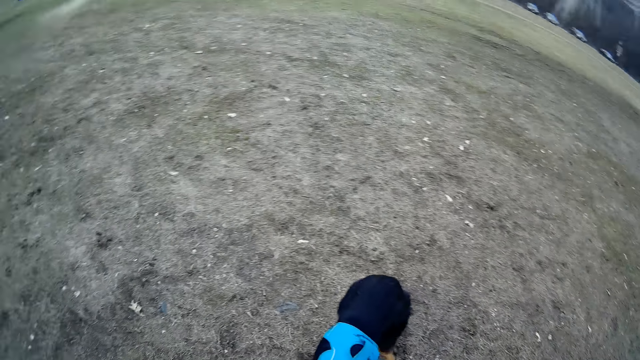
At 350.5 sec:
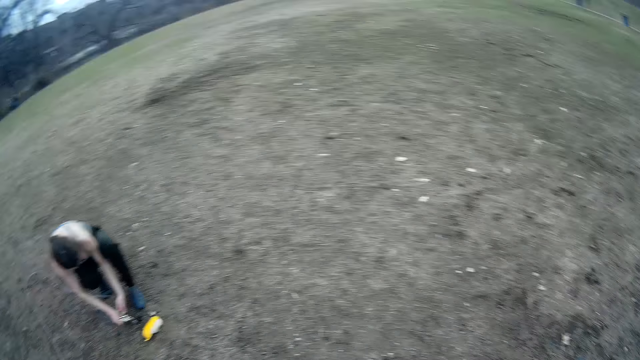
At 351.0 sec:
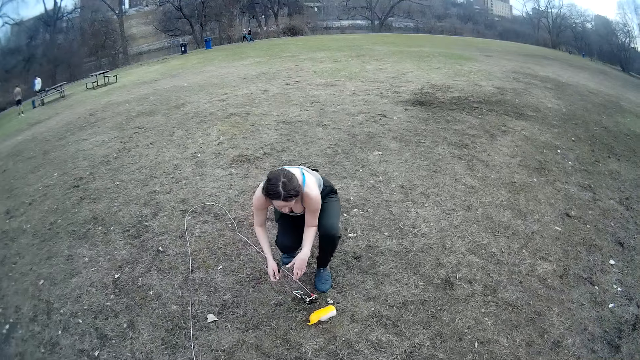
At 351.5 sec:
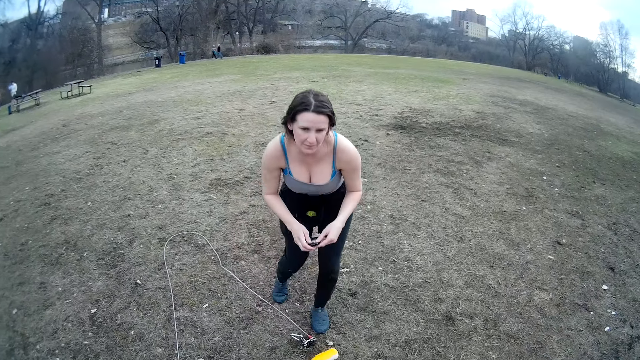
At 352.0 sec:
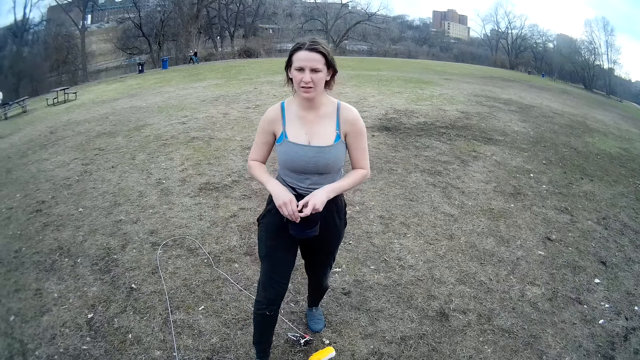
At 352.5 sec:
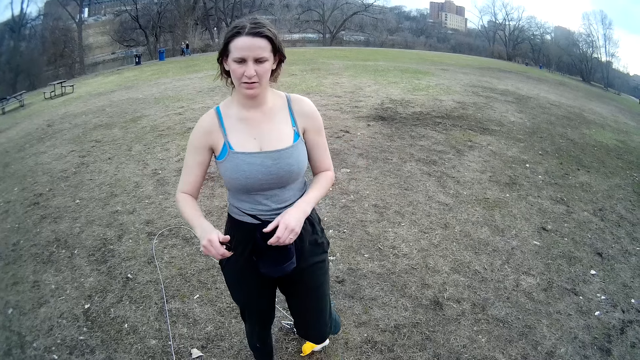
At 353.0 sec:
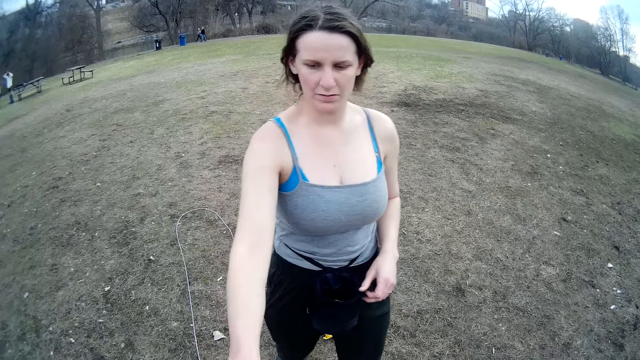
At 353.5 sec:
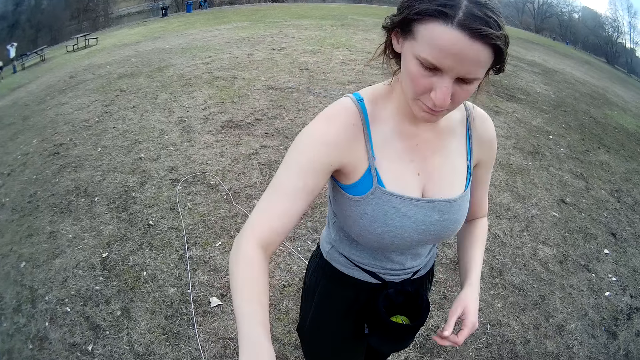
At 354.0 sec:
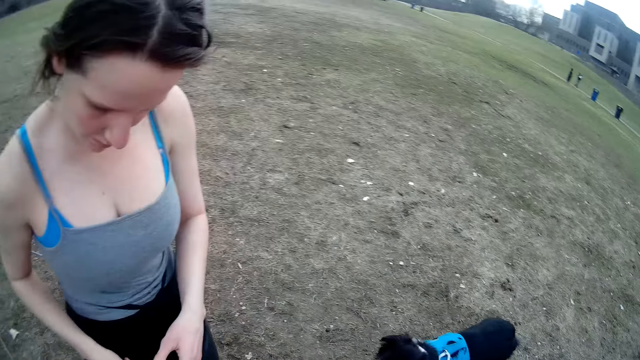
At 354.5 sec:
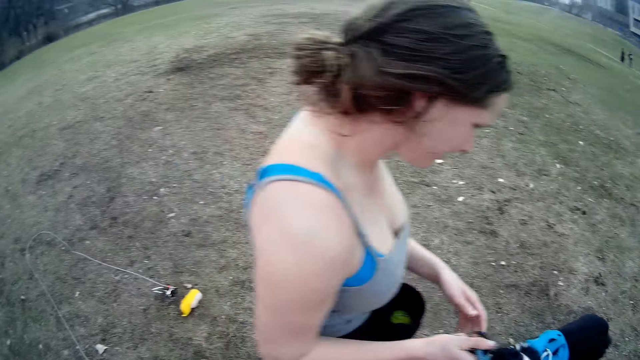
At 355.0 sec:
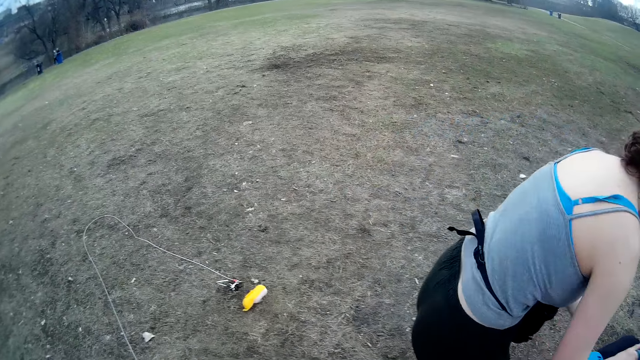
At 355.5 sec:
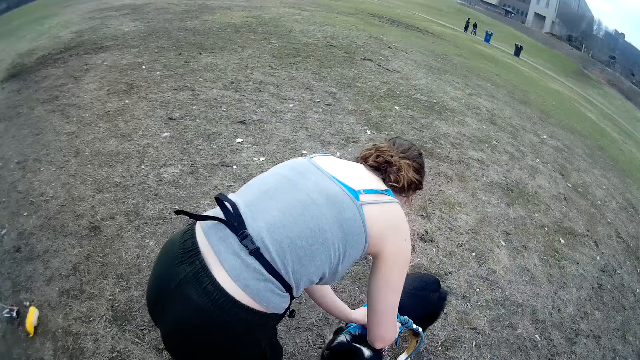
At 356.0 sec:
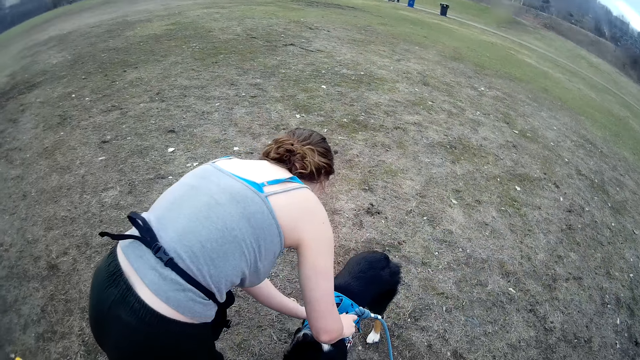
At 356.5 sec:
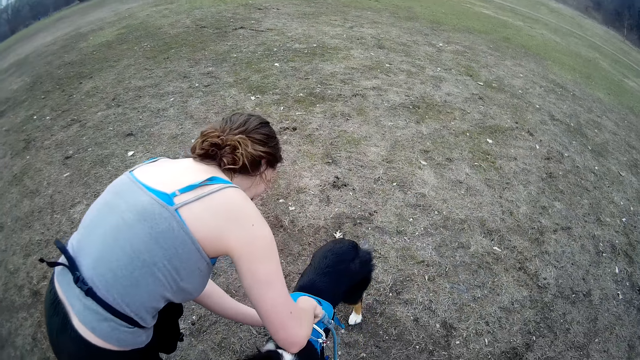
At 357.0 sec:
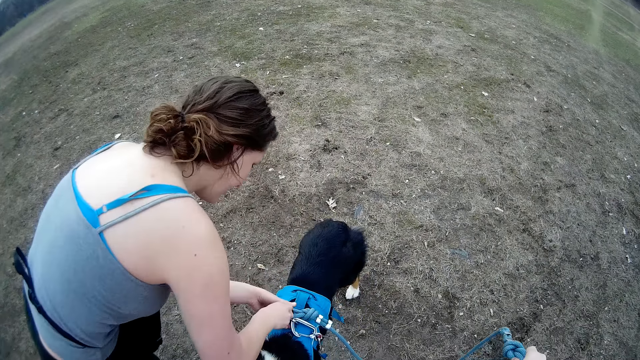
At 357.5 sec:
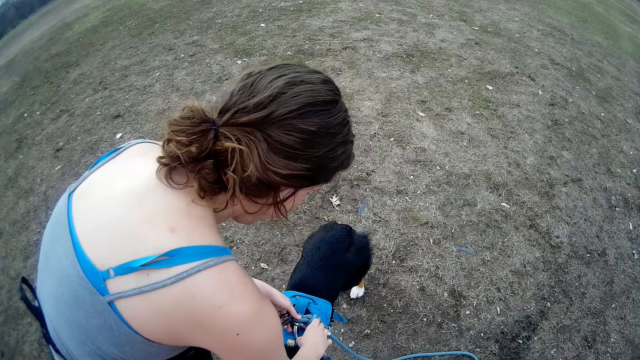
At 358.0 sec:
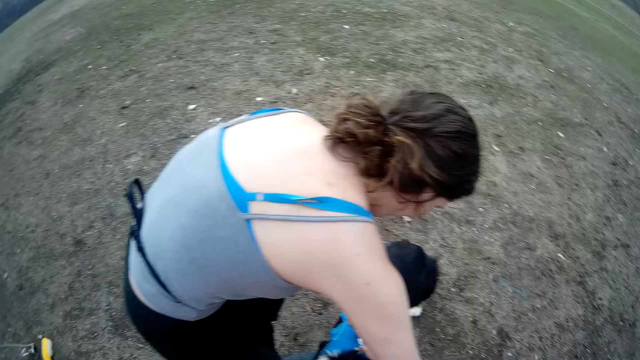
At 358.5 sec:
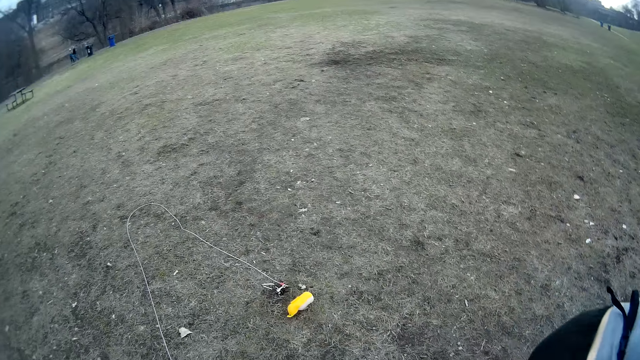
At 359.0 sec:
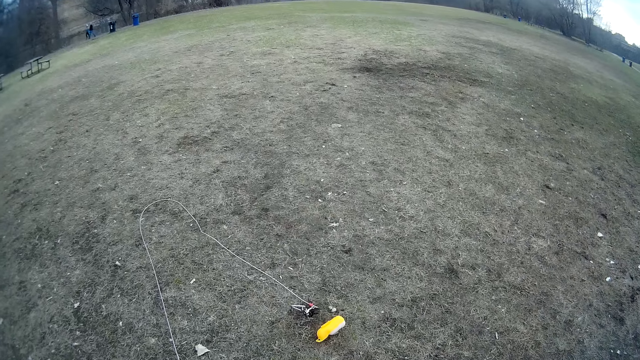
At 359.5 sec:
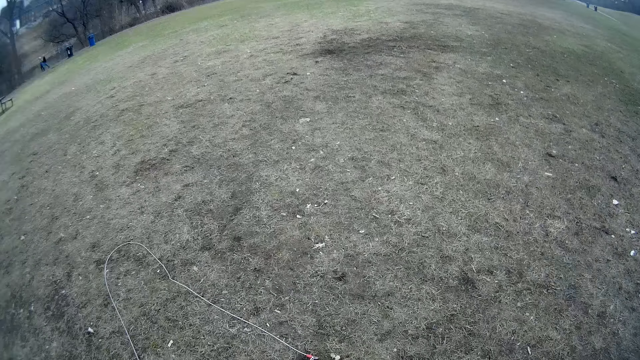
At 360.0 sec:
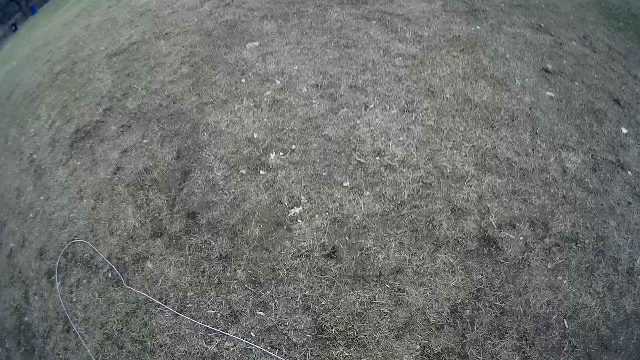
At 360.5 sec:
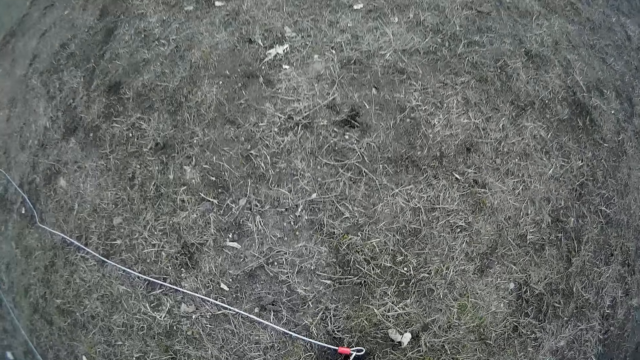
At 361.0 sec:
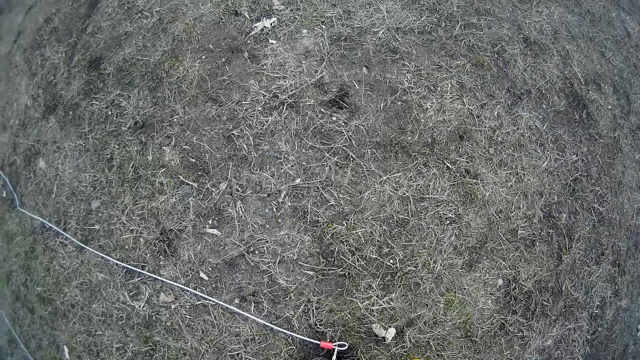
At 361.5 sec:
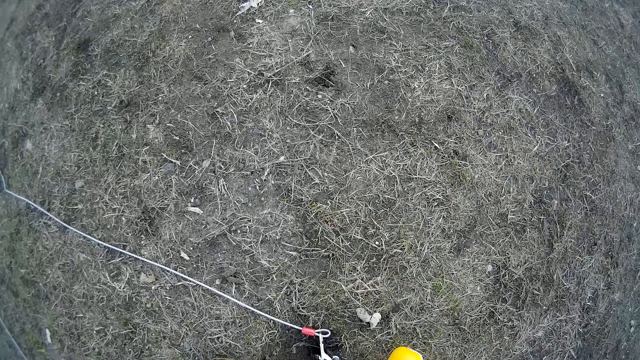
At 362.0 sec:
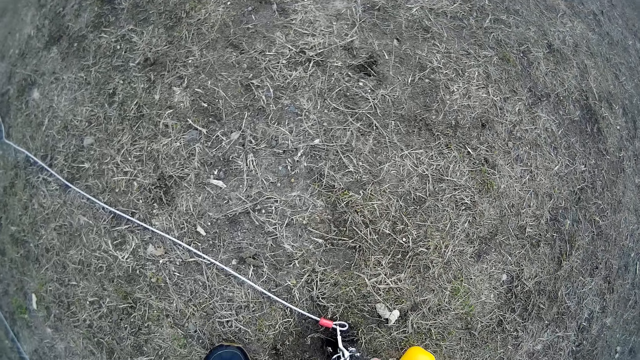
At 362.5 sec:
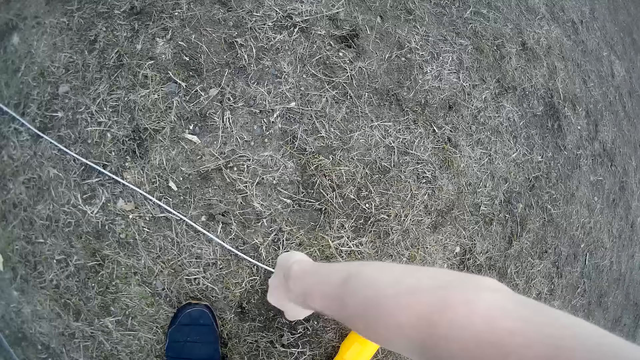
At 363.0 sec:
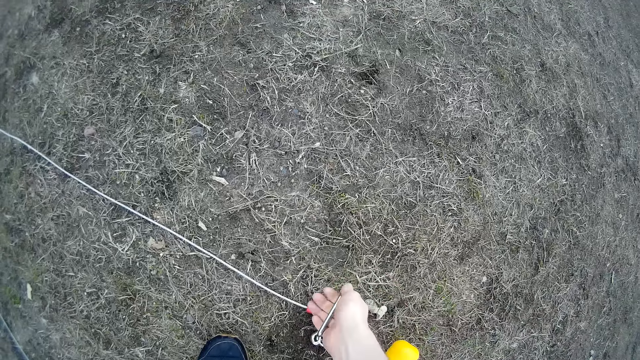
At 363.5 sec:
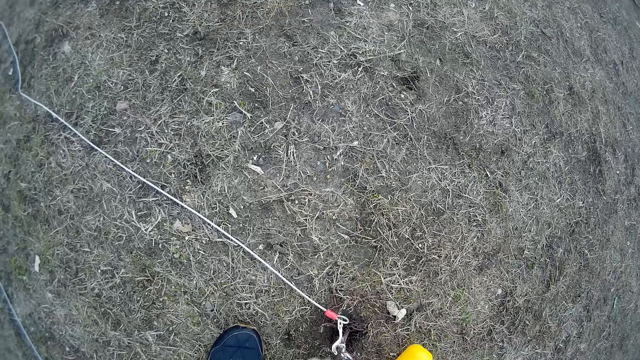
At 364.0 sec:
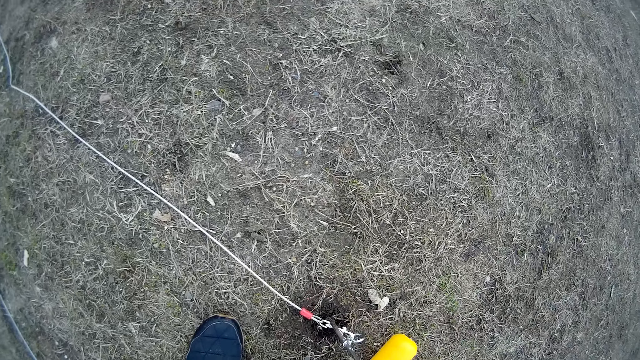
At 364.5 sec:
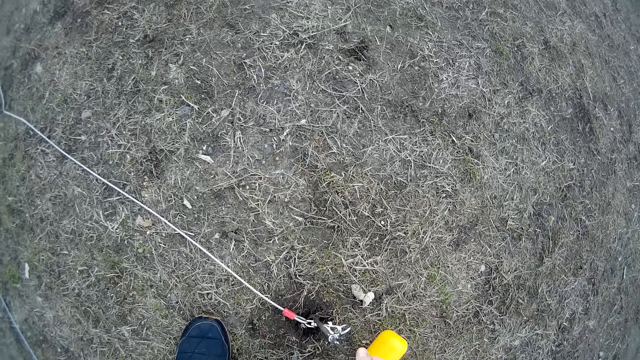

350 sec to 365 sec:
The woman collects a dog leash from the camera wearer. She hooks the dog with the leash. The camera wearer unhooks the grip stake with tie out cable from the ground.

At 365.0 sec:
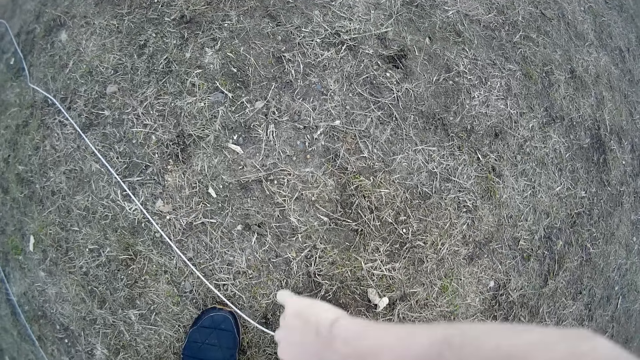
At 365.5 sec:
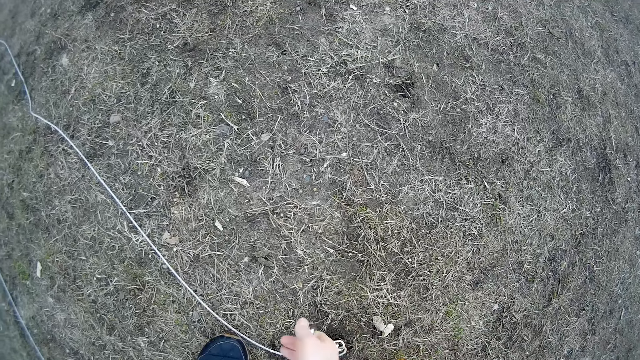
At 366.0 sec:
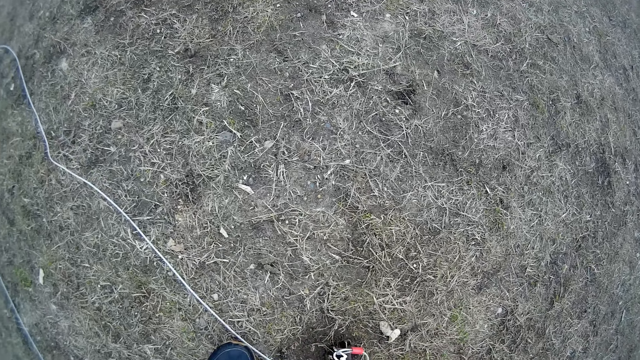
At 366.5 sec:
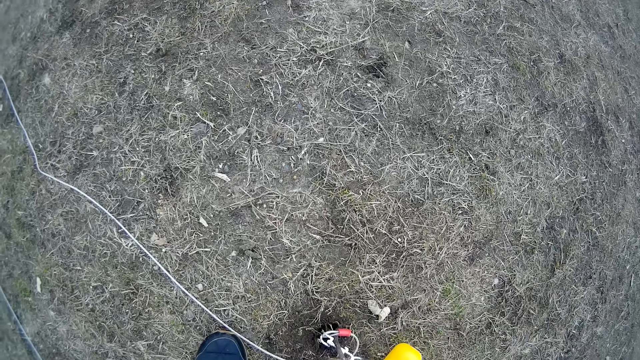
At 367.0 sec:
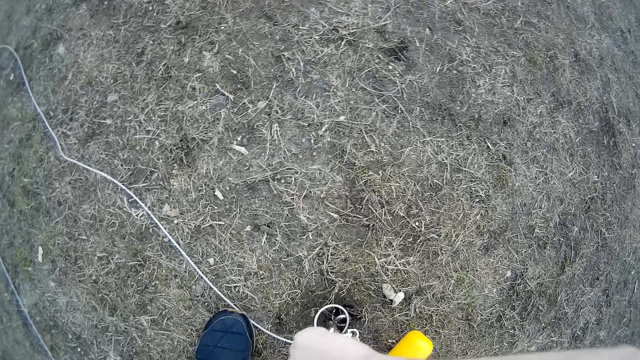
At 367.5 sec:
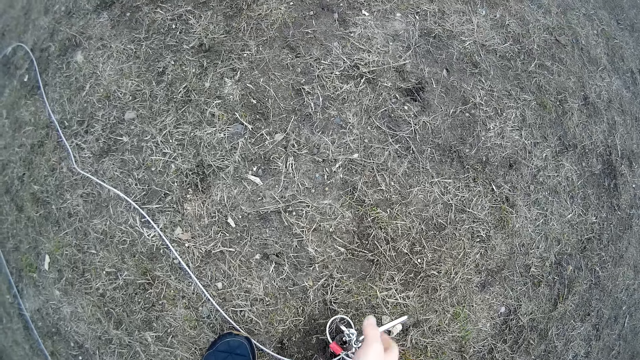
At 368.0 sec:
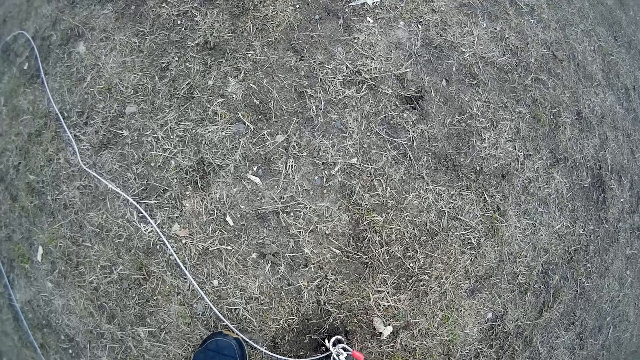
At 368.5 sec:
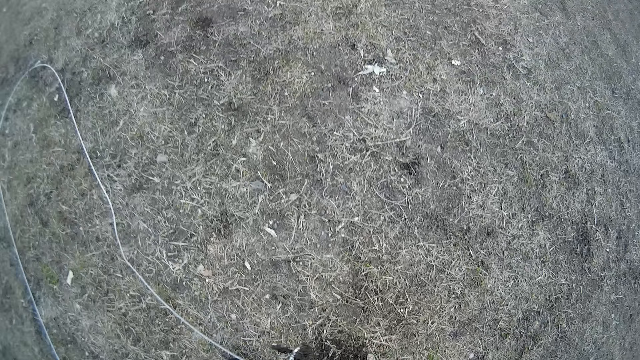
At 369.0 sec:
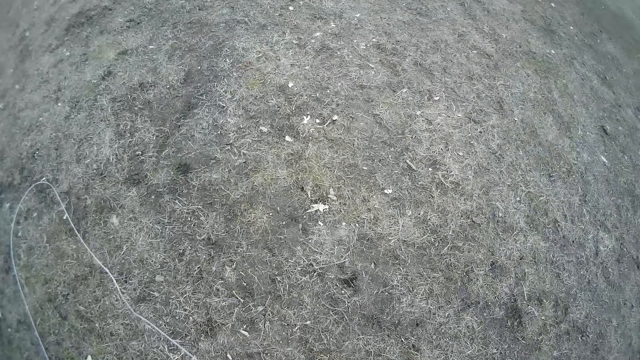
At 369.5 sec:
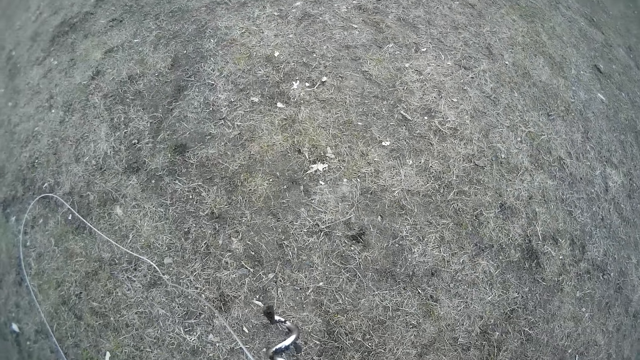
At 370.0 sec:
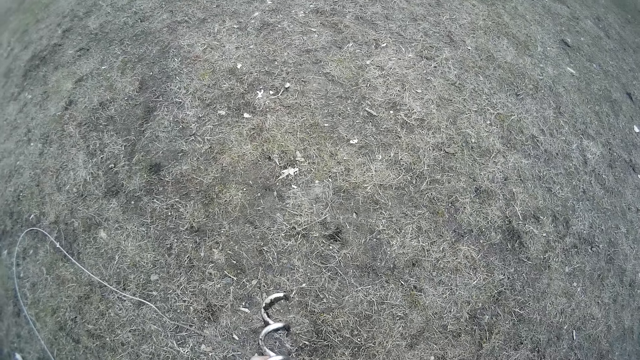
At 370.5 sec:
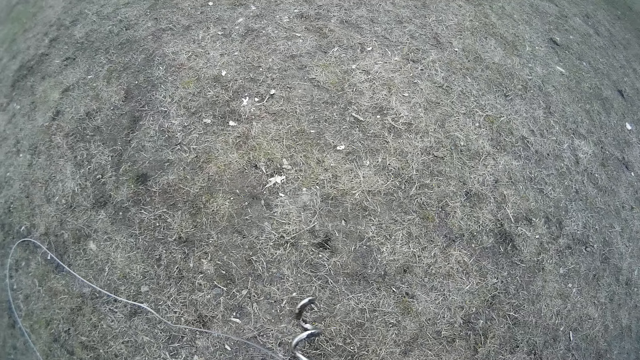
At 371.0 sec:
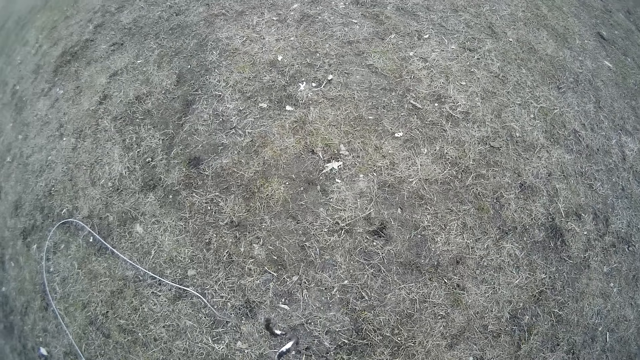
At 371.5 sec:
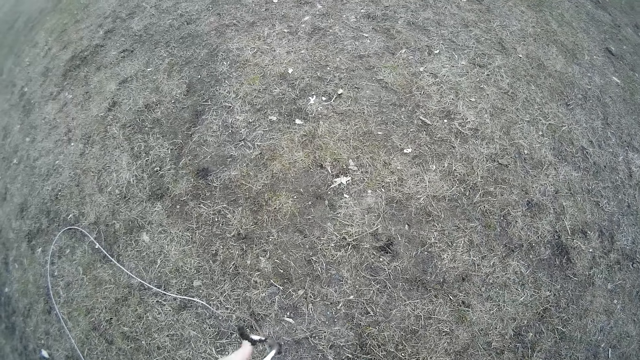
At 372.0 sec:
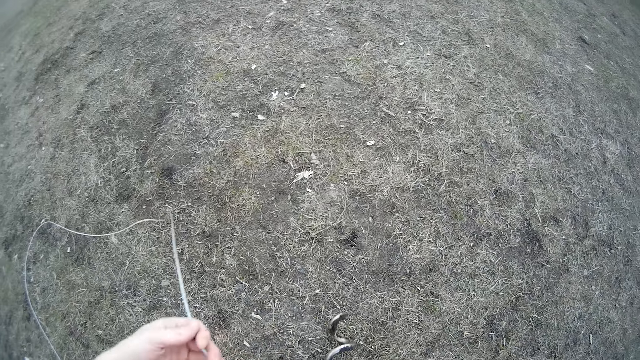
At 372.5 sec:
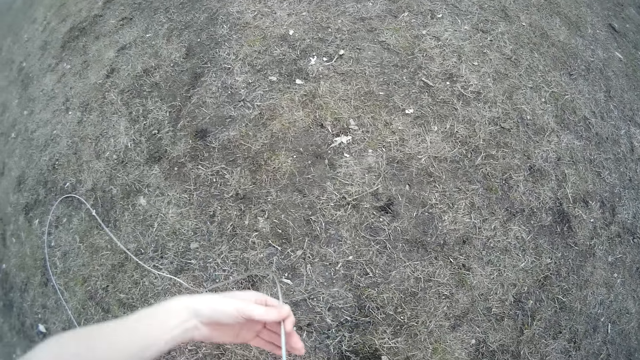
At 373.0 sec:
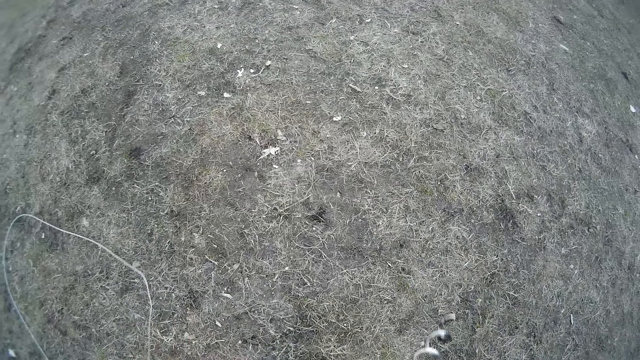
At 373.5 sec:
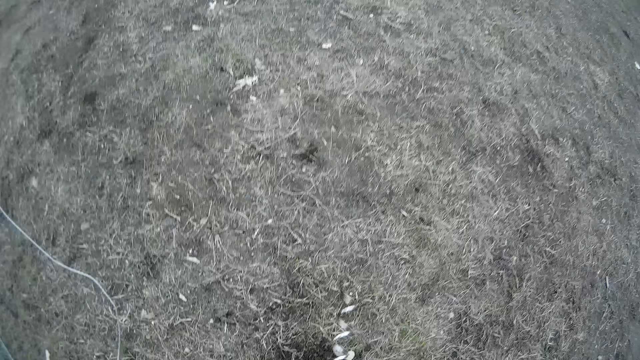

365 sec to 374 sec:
The woman unties the dog's chain.
